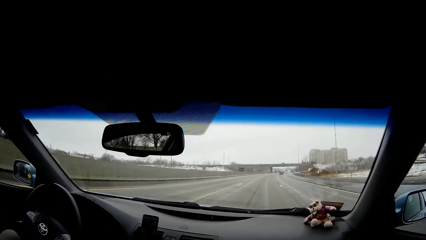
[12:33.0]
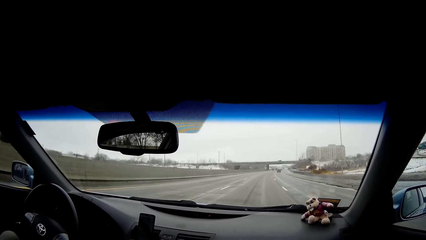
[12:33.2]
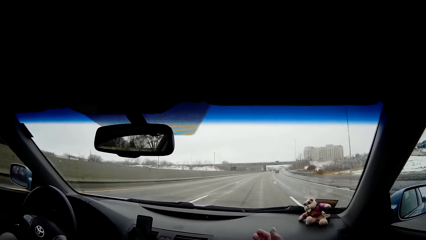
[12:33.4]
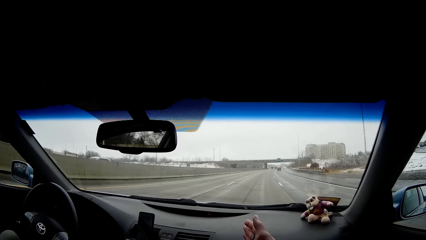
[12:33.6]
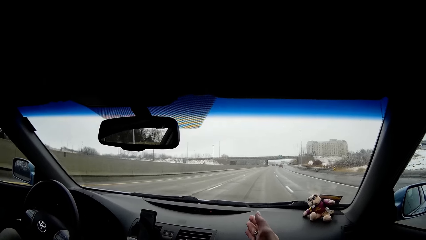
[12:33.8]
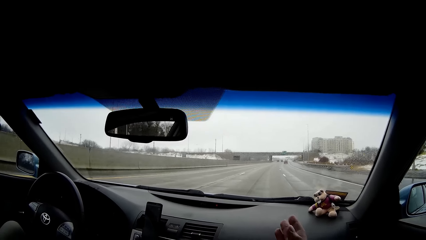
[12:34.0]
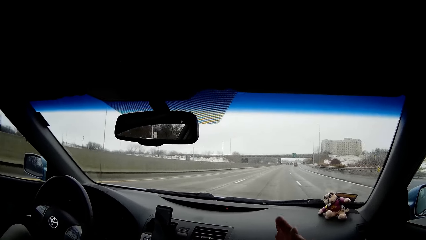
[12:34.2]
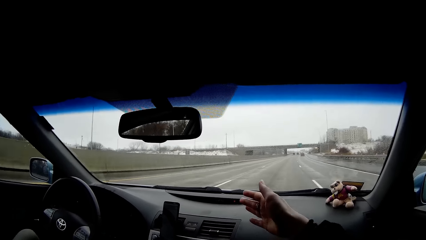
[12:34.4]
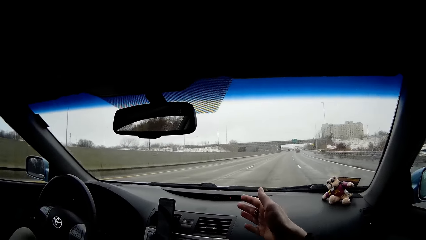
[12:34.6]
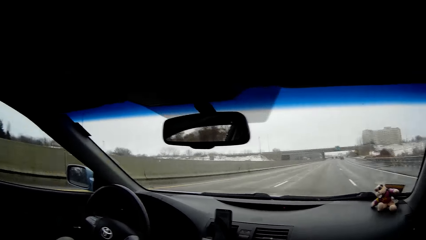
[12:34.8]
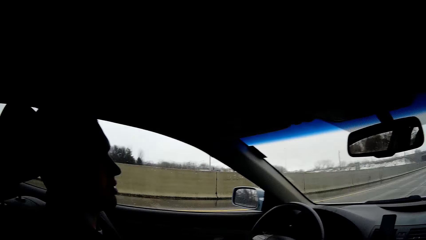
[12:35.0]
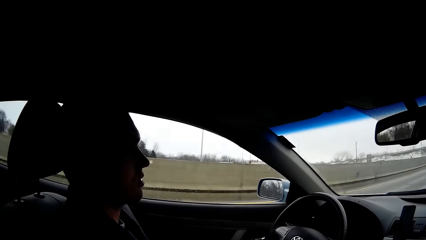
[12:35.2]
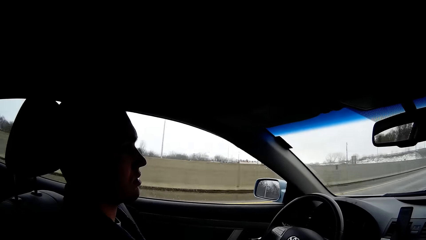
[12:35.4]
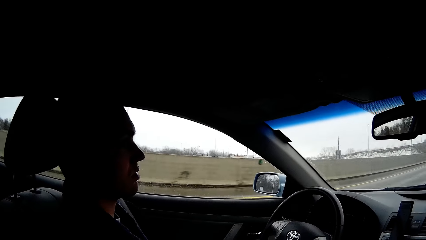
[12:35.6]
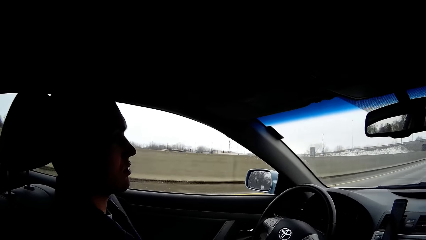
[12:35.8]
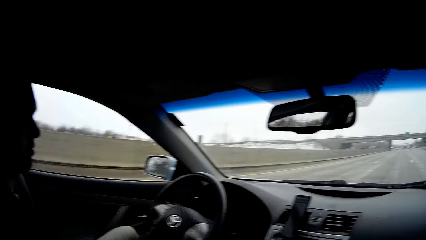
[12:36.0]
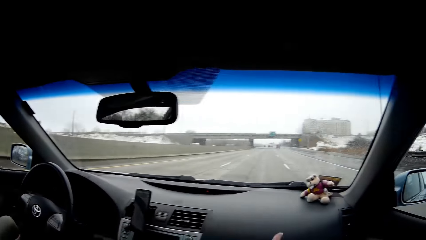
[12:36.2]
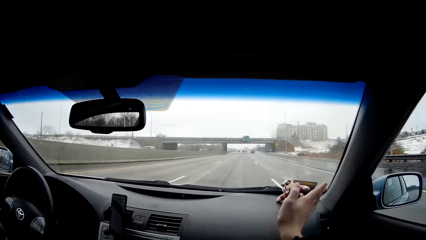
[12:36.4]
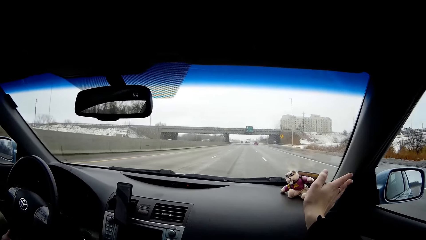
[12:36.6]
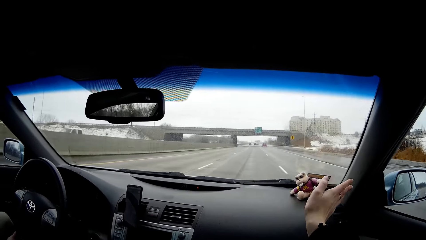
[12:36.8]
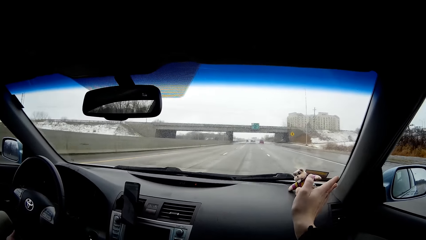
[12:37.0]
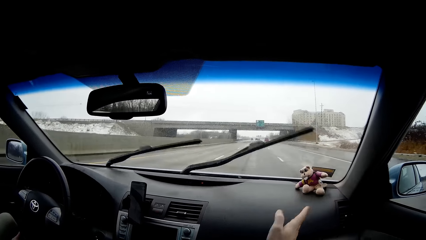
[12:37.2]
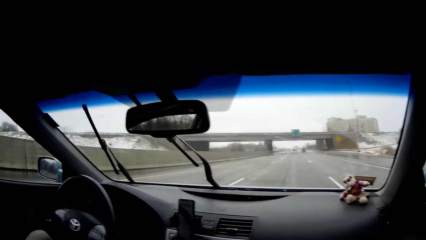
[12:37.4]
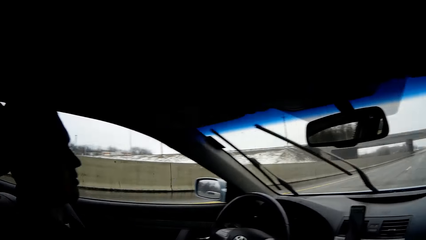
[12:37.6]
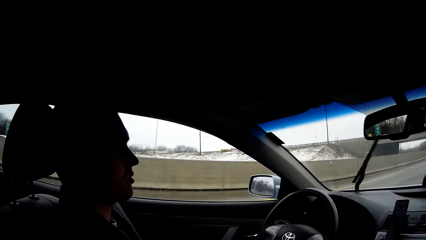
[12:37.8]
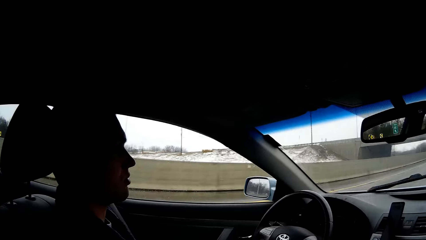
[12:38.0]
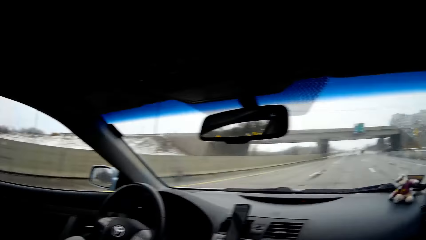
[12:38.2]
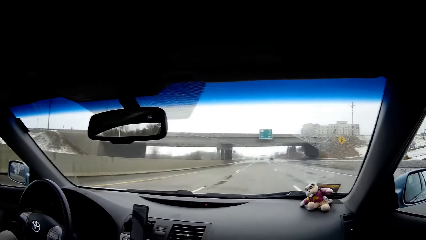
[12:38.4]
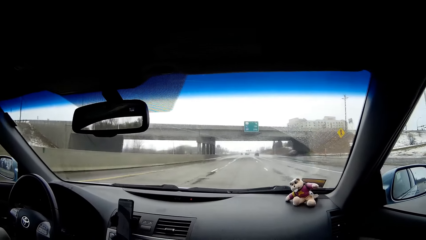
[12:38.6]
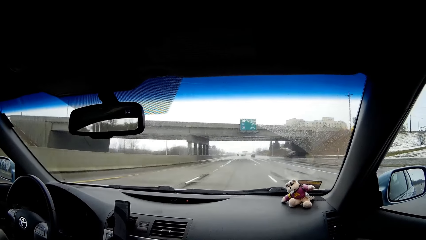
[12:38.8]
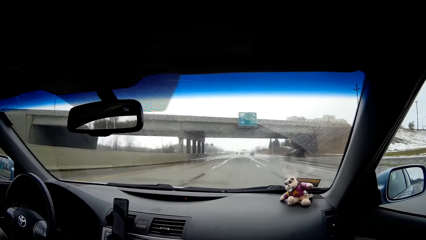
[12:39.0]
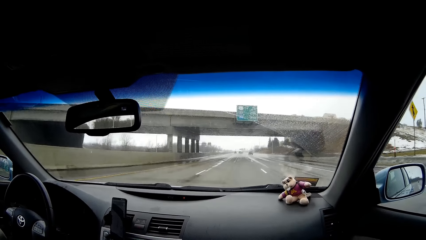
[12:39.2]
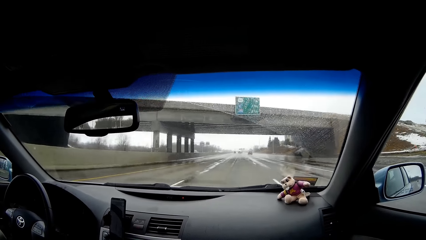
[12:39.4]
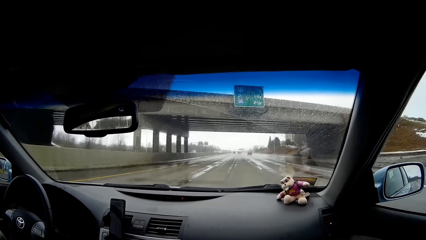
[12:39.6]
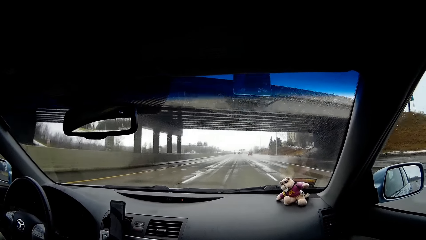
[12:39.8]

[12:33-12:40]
A man points forward while talking.
